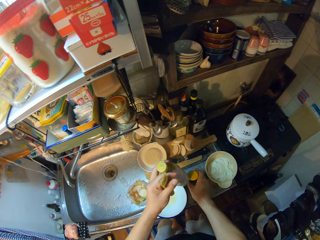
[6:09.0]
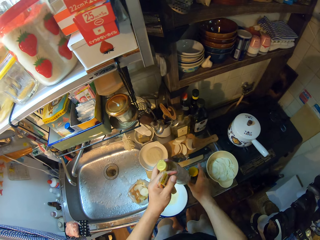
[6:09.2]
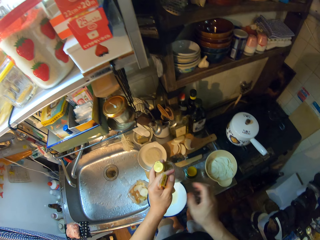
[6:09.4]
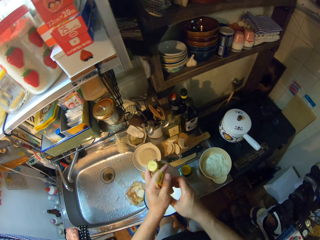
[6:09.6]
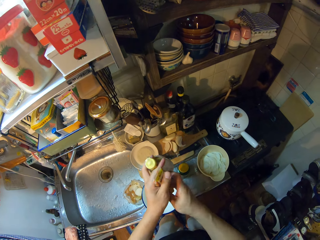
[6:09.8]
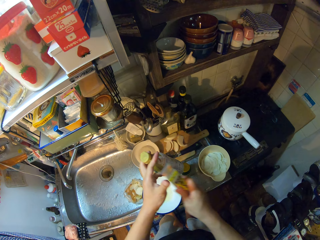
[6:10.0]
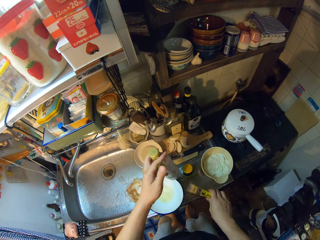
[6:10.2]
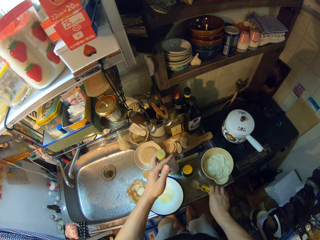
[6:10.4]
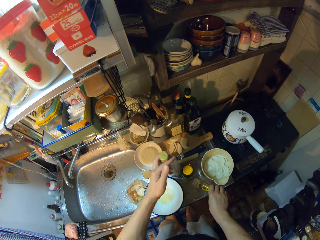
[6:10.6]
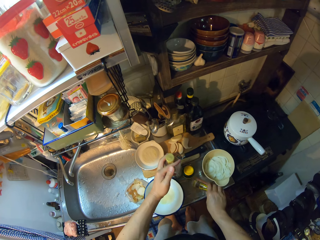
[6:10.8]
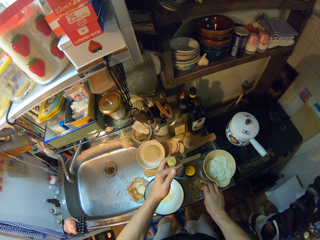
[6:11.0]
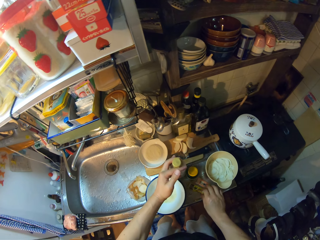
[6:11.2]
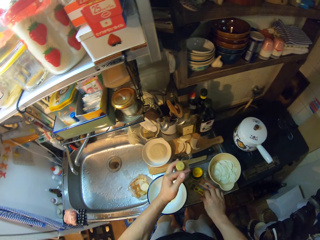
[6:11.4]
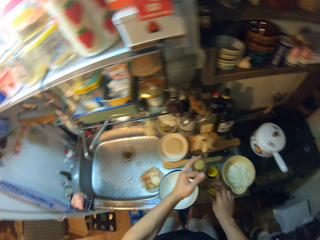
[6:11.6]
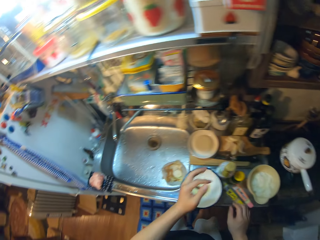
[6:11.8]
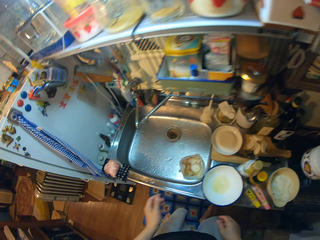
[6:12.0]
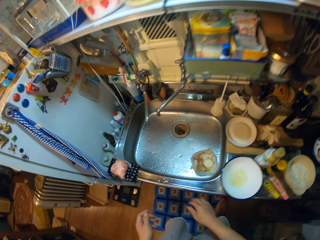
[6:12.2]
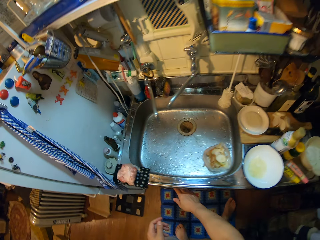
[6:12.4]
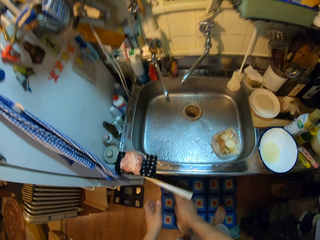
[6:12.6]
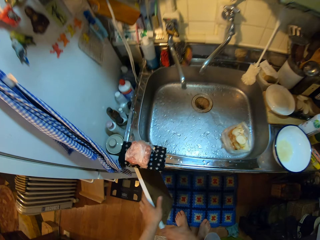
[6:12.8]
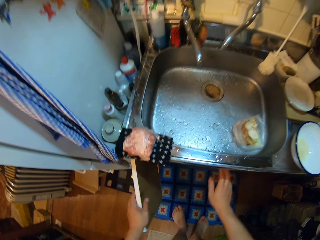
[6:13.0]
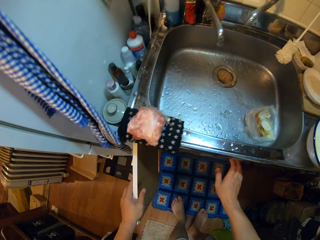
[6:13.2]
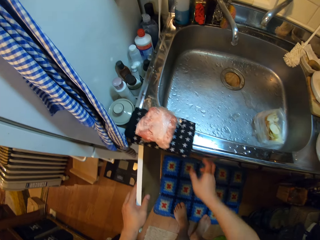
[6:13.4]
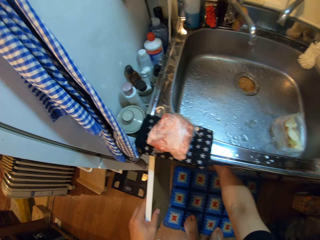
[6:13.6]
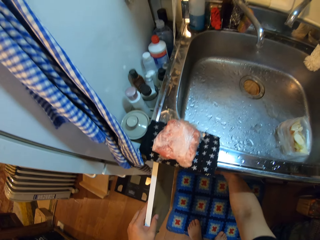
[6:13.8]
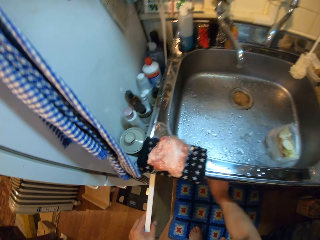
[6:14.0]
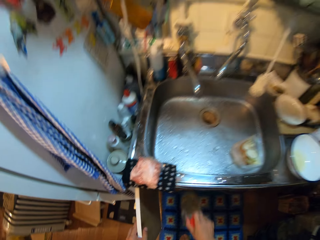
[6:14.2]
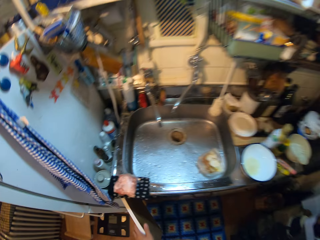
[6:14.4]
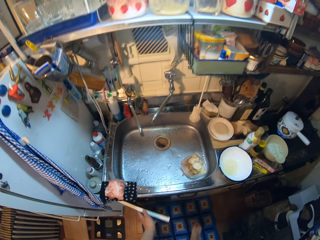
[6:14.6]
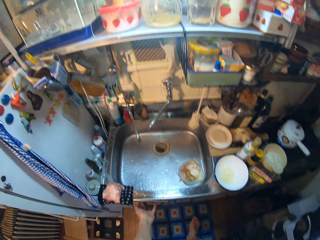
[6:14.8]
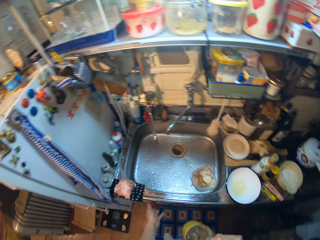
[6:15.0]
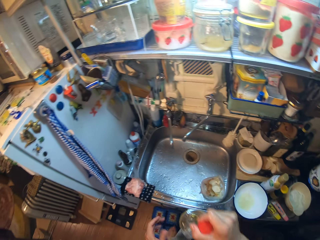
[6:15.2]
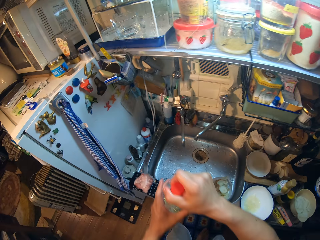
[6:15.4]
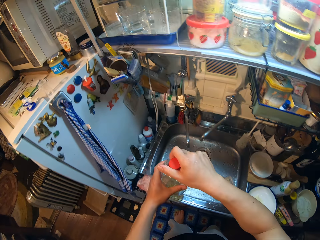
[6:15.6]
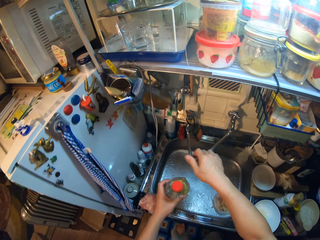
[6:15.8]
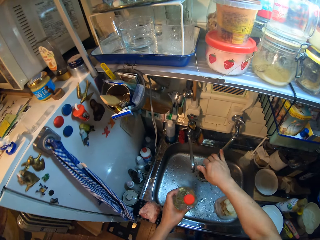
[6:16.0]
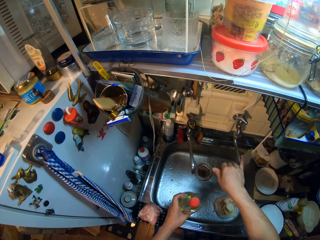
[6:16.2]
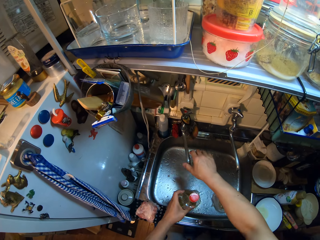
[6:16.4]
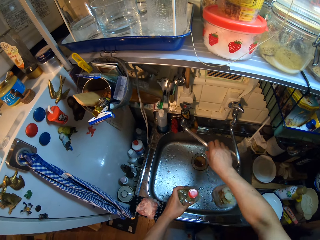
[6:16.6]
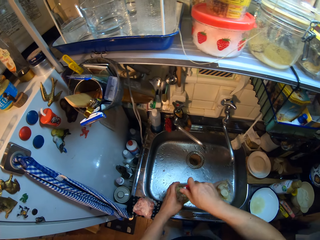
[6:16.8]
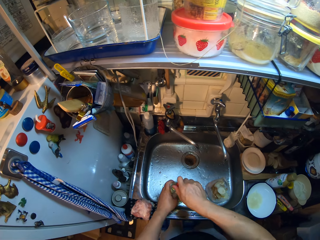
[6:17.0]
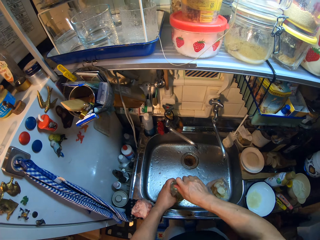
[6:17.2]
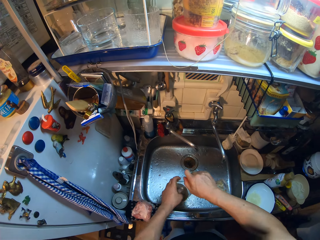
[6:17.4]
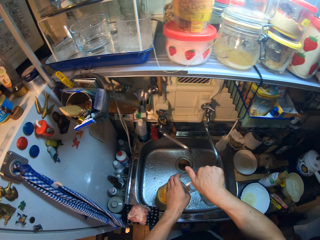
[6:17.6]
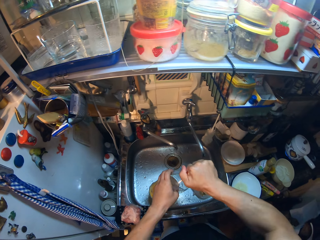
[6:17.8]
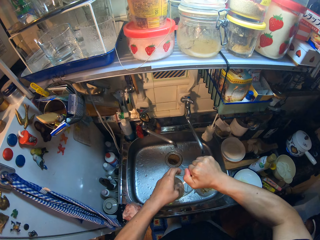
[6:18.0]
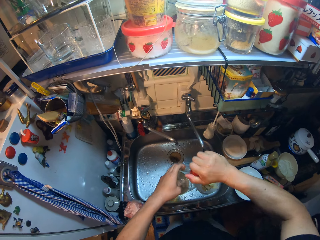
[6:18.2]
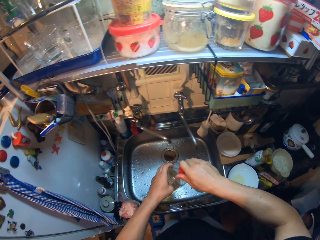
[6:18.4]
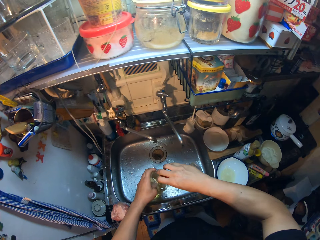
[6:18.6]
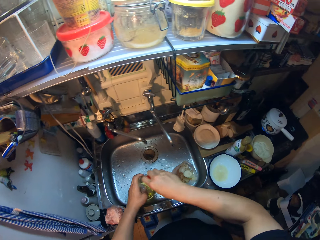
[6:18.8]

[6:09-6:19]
The camera wearer exchanges the hand holding something. They drop tubes on the sink. They drop another bottle on the sink. They move in the kitchen. They open a cabinet. They pick up a bottle of oil from the cabinet. They close the cabinet. They adjust two taps. They drop the bottle of oil in the sink. They open the cover of the bottle. They raise the bottle of oil briefly.

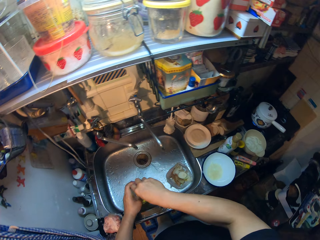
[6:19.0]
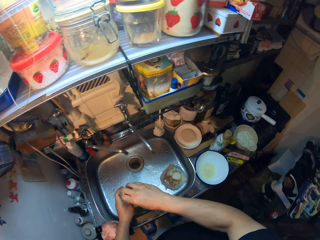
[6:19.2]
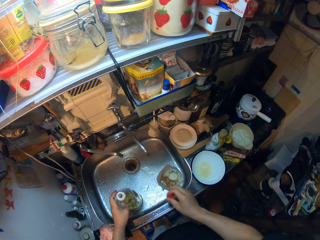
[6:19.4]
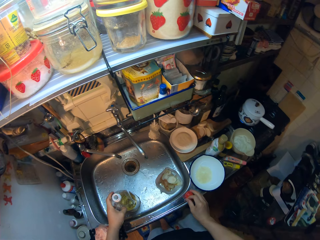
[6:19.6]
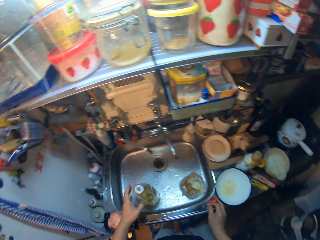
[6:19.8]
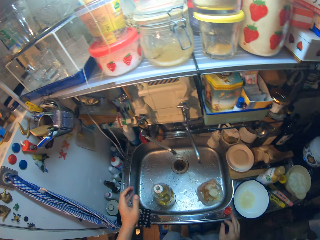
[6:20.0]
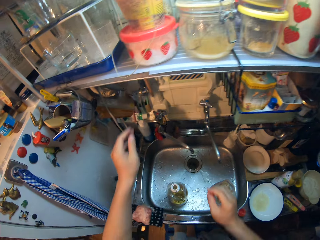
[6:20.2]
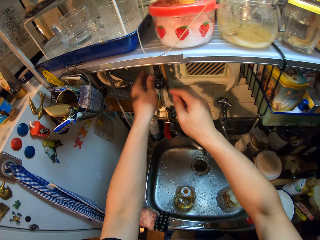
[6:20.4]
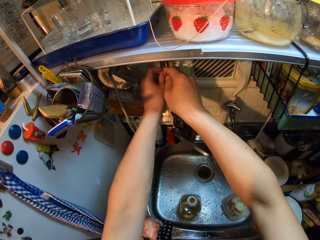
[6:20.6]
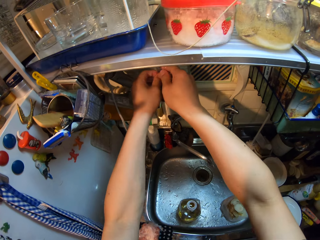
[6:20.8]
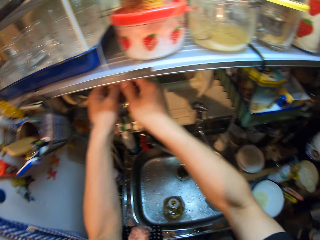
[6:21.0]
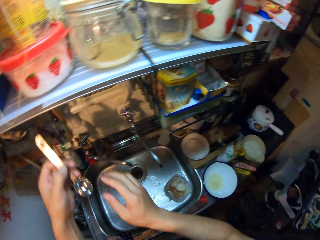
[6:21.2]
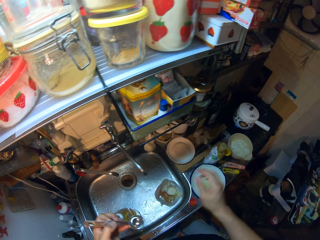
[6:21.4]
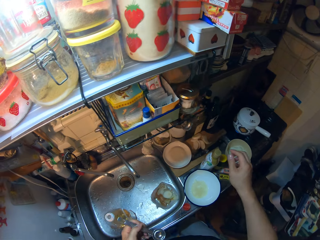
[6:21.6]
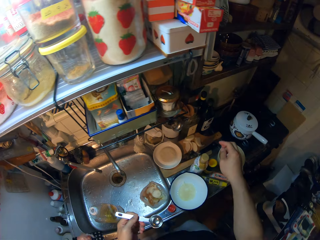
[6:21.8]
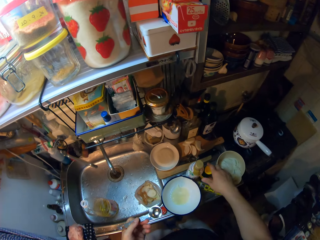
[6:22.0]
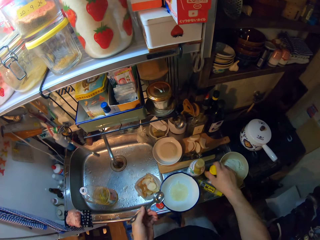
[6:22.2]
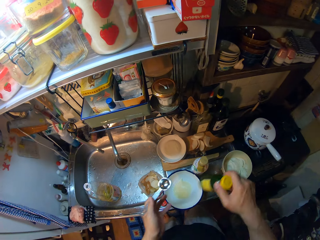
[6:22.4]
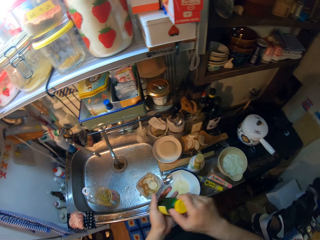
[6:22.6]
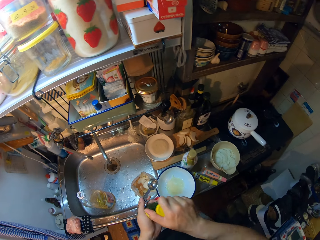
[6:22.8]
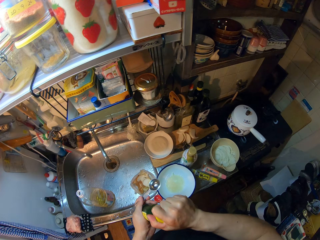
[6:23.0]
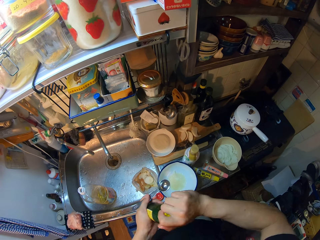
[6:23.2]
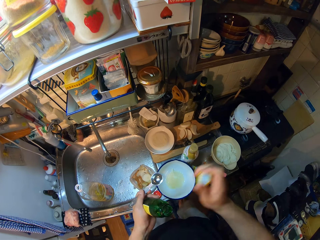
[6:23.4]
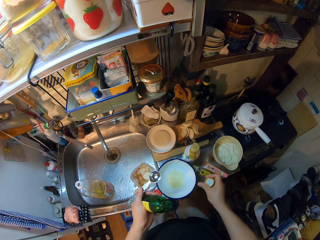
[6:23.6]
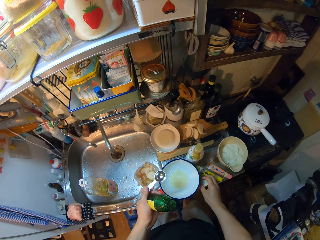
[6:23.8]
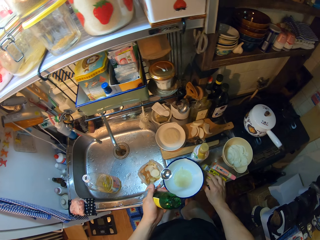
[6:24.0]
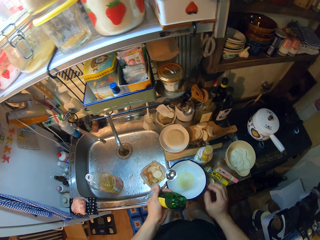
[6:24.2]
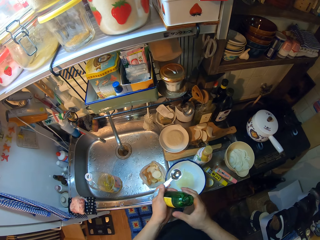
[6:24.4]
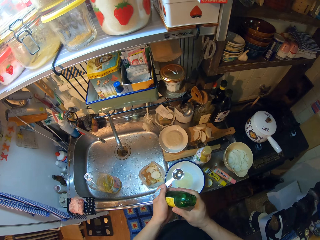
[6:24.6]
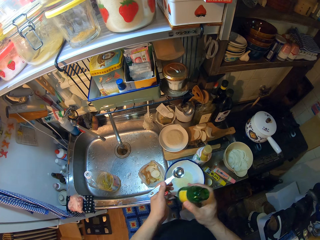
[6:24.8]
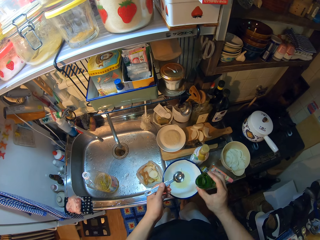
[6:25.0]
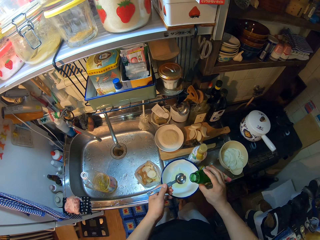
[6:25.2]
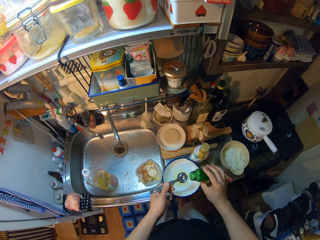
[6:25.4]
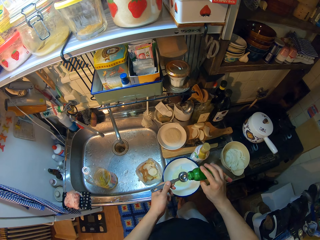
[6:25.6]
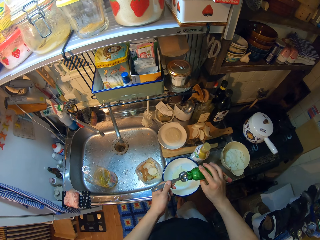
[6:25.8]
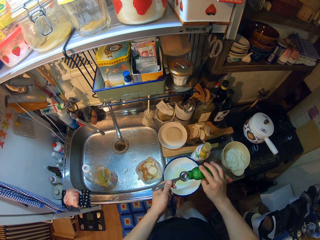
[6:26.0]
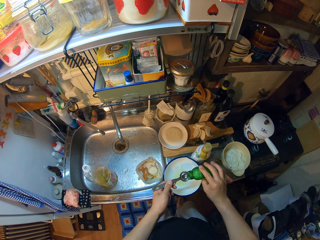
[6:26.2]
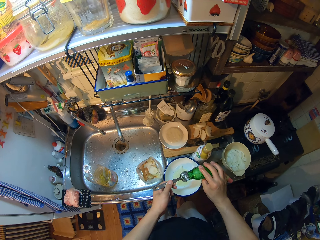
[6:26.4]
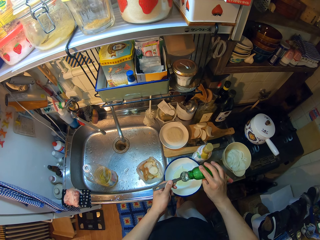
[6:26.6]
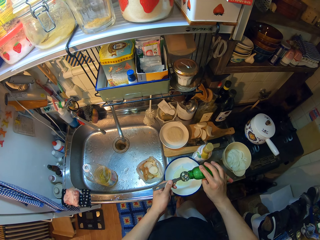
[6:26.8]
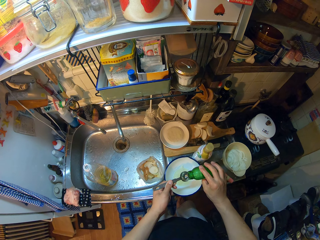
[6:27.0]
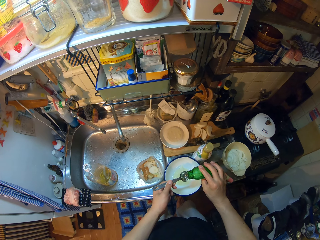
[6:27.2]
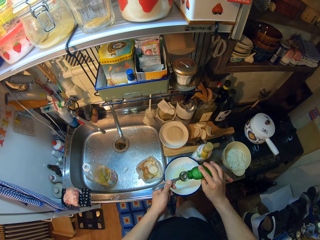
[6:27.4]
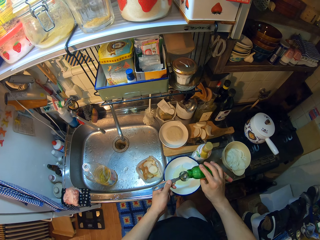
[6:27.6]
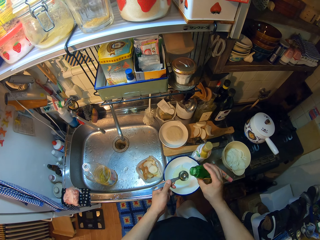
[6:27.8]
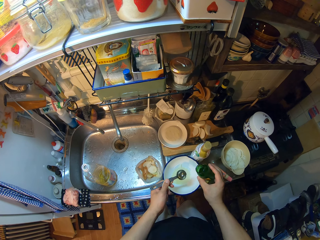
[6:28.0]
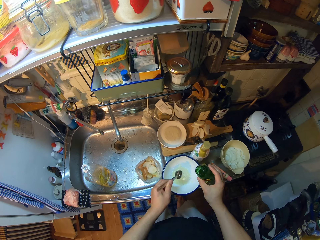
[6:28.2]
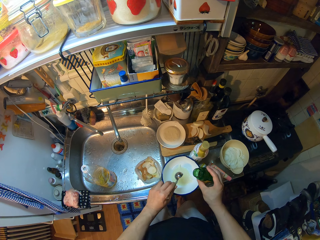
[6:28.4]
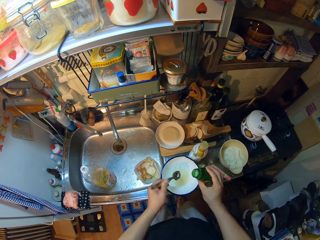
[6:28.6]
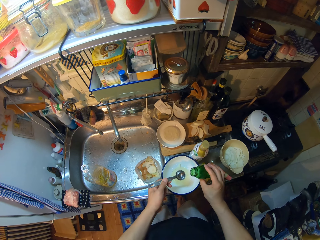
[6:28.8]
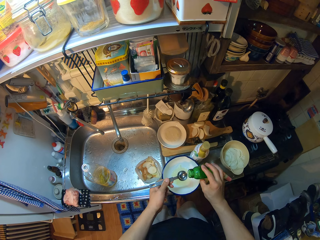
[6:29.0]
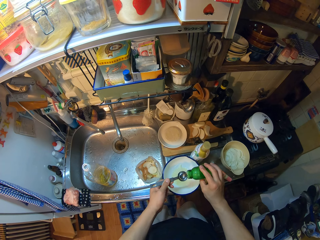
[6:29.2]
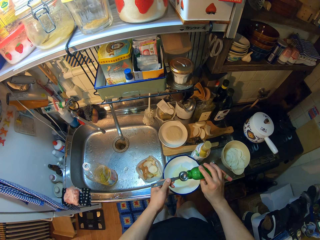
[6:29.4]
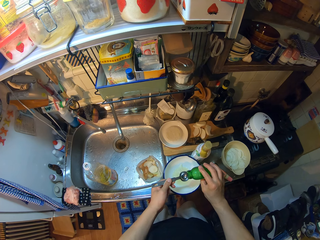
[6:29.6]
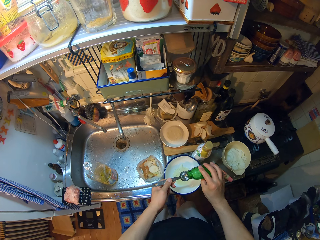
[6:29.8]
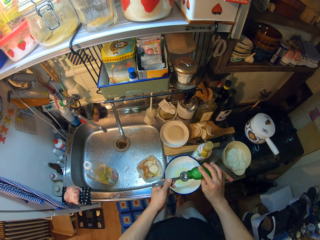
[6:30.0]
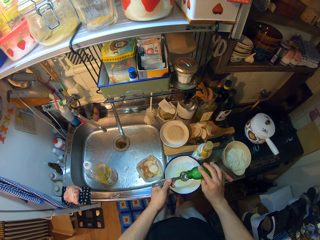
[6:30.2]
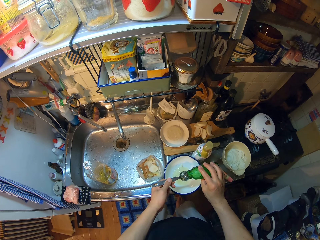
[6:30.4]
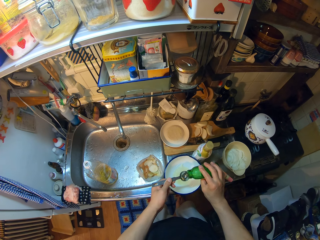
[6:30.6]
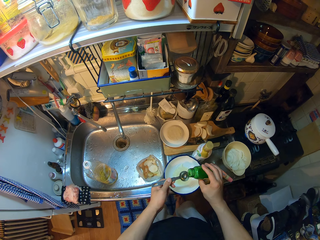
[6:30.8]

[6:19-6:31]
The camera wearer places the cover of the bottle of oil on the sink. She takes a measuring spoon from a wall rack. She picks up the green bottle from the sink. She opens the cover of the green bottle. She places the cover of the bottle on the sink. She passes the green bottle to her right hand. She pours liquid into the measuring spoon. She pours the liquid into the bowl on the sink from the spoon. She pours the liquid into the measuring spoon.
